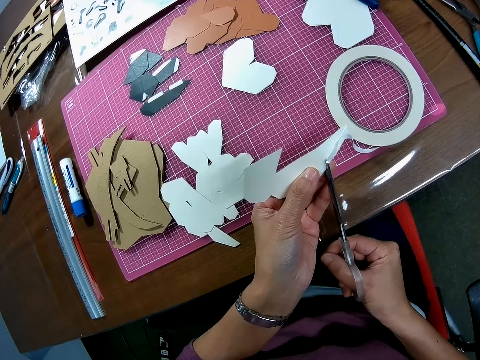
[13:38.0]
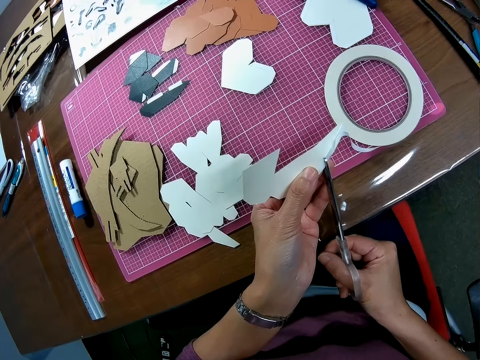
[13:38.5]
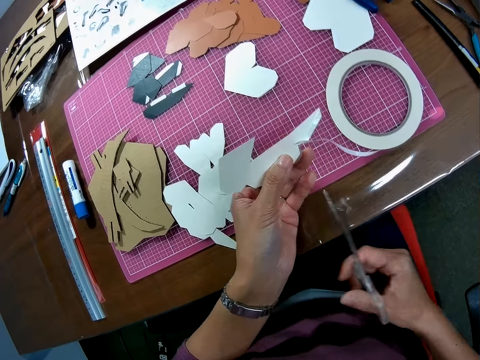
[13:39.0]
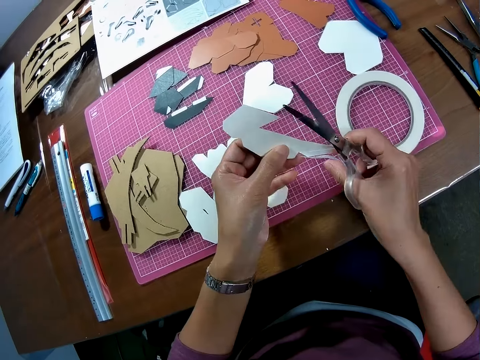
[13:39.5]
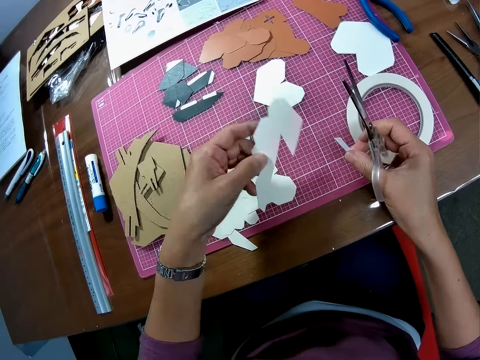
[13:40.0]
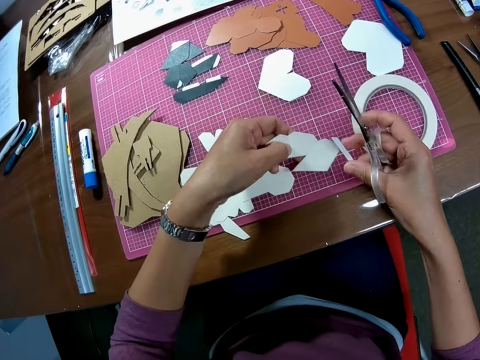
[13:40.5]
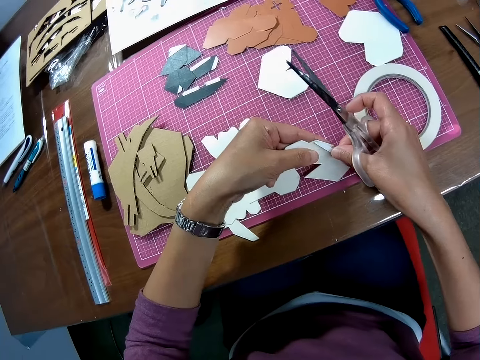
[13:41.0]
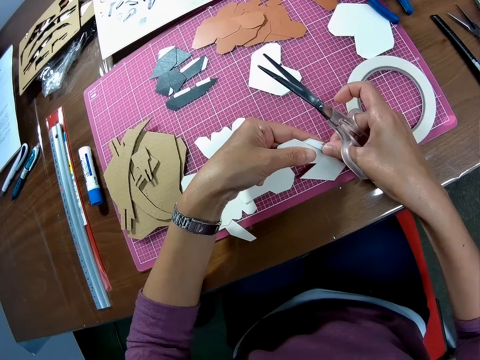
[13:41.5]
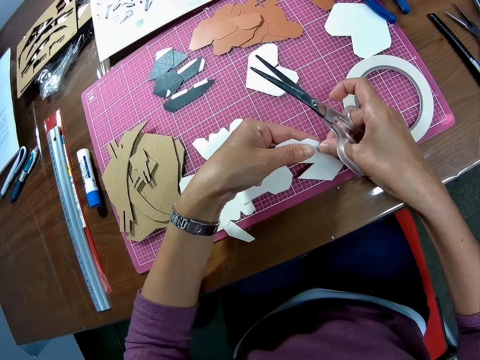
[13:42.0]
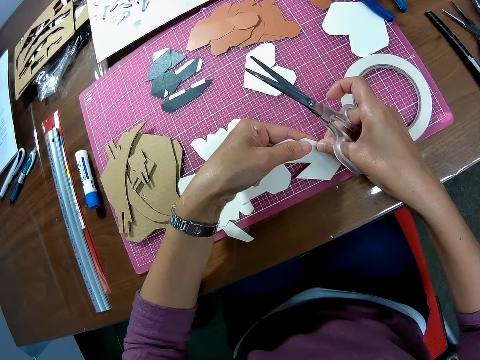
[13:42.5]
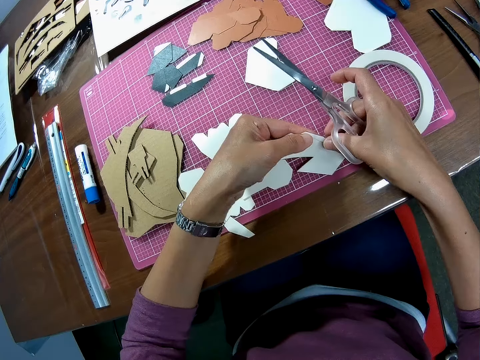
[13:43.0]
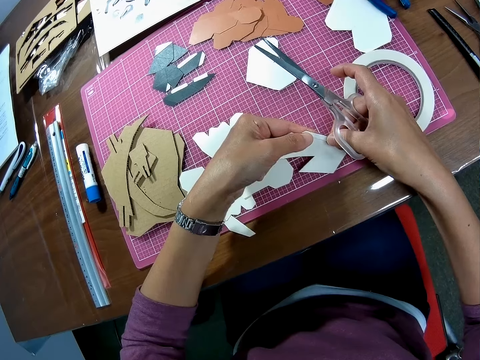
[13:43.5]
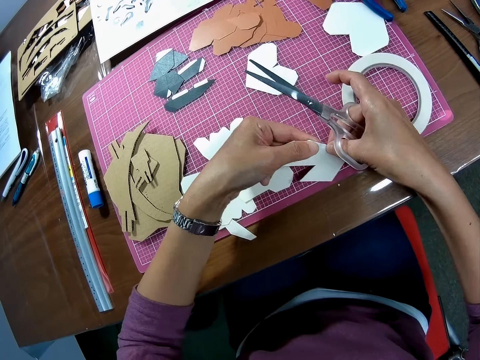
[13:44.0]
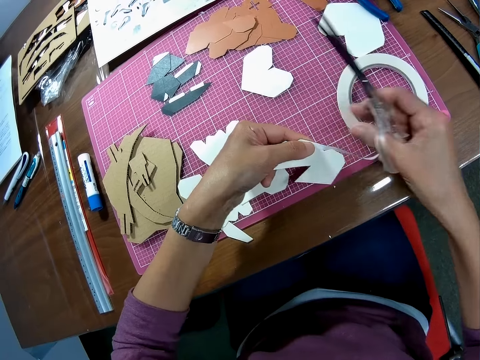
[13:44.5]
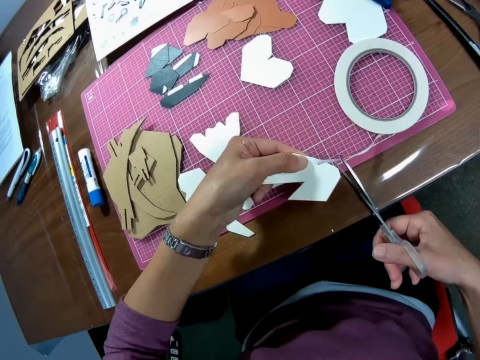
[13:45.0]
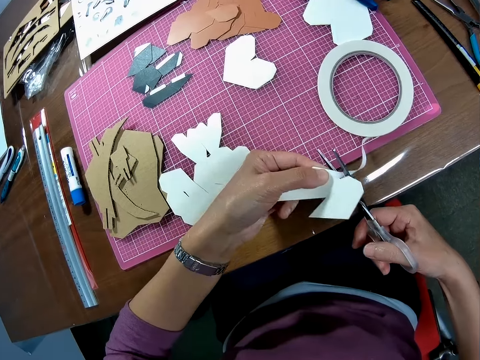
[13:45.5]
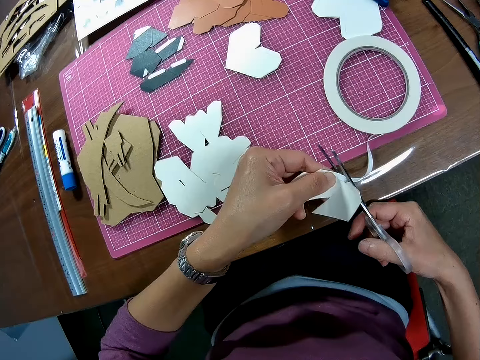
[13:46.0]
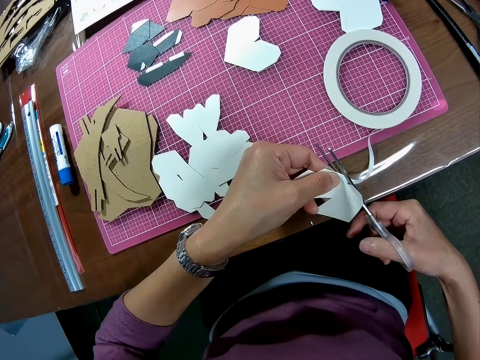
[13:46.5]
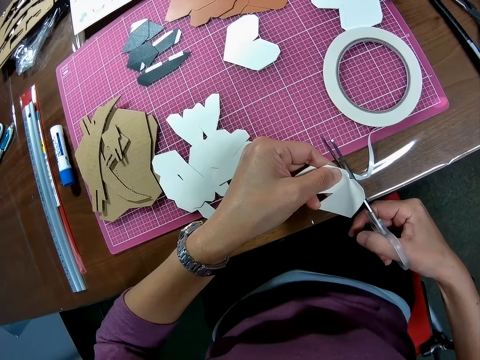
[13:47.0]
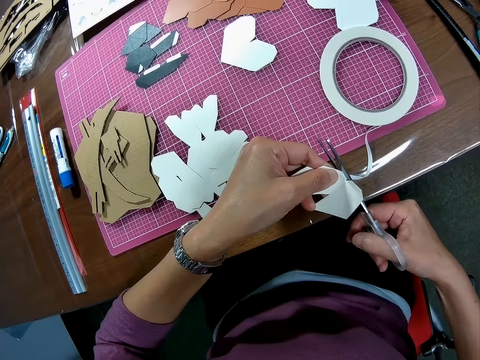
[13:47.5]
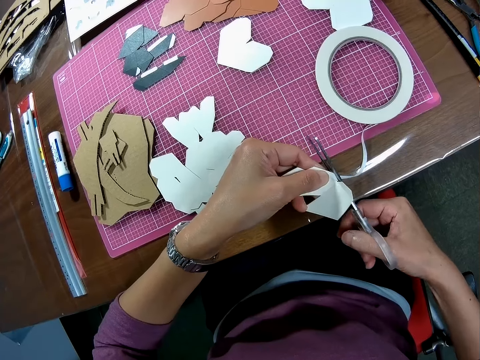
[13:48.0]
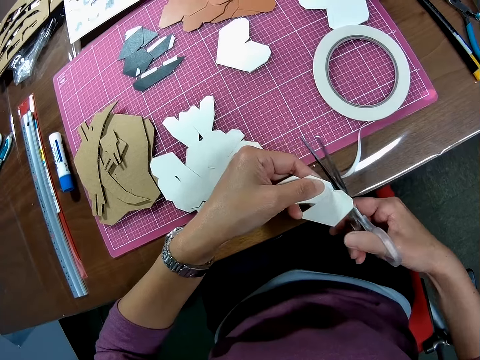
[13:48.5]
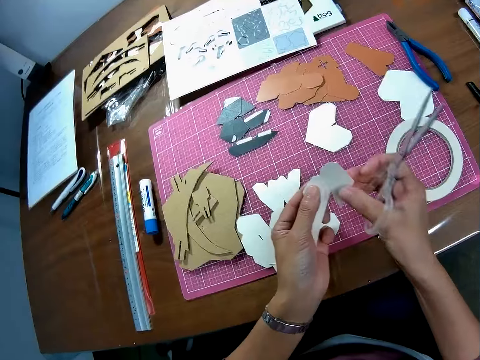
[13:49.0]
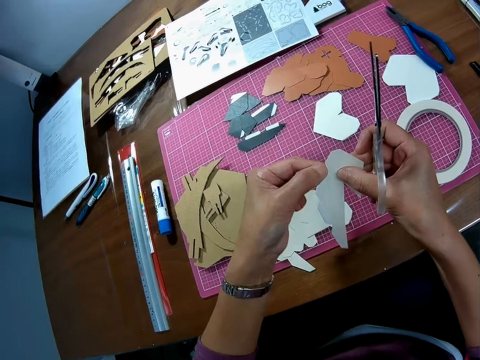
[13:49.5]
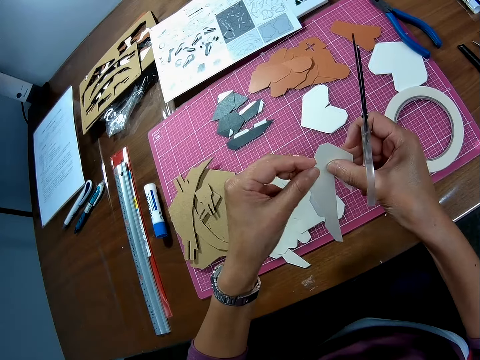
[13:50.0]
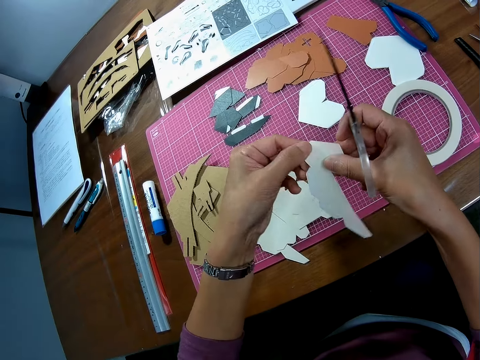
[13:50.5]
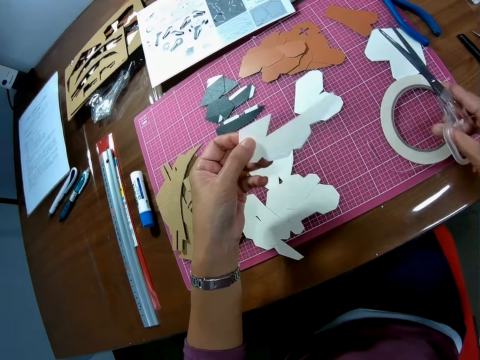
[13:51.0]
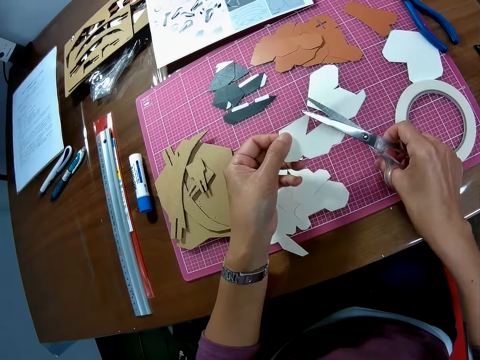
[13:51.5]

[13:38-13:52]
The camera wearer picks up the tape on the mat with the right hand. They wrap the tape on the edges of the papers. They remove his right hand from the tape. They cut the masking tape with a pair of scissors. They hold the piece of manila paper with her hands.

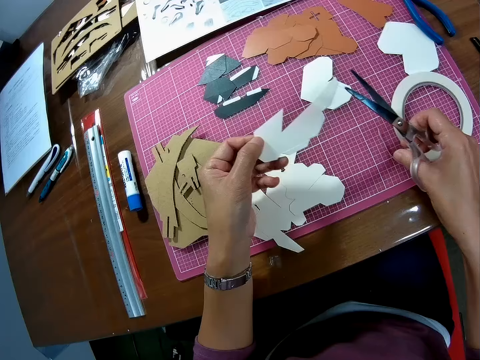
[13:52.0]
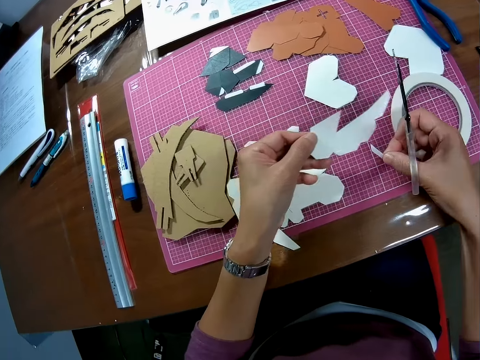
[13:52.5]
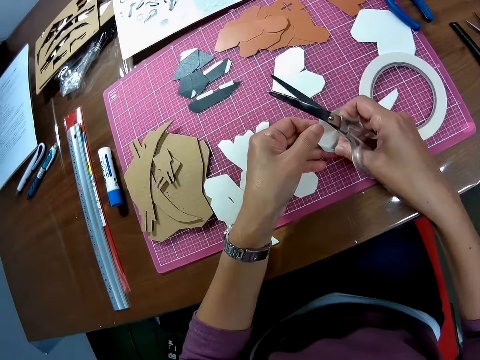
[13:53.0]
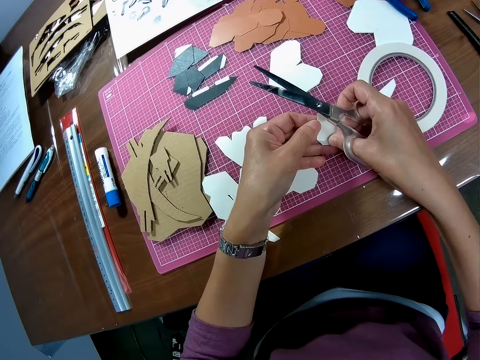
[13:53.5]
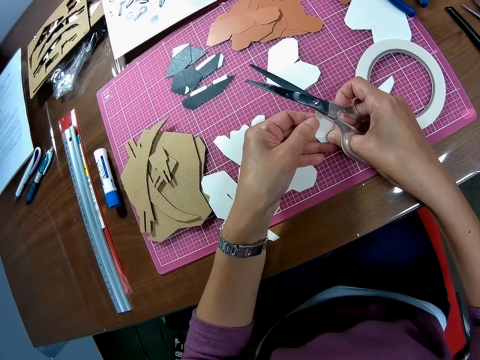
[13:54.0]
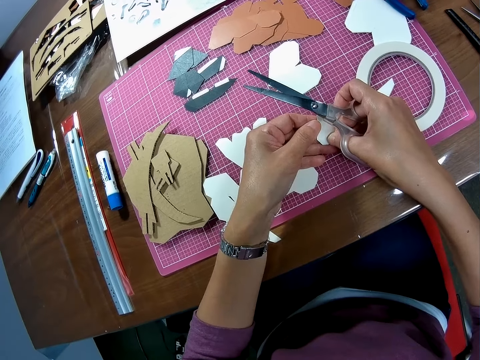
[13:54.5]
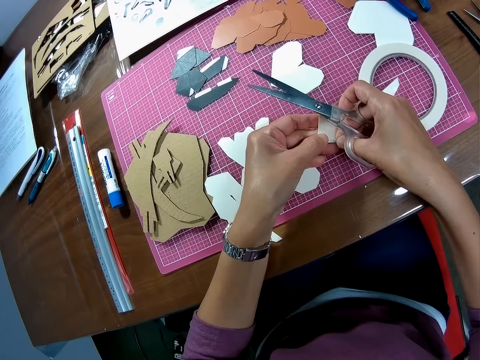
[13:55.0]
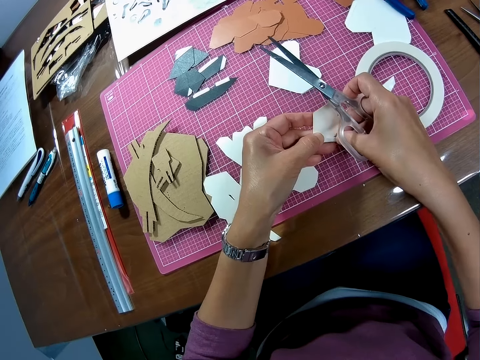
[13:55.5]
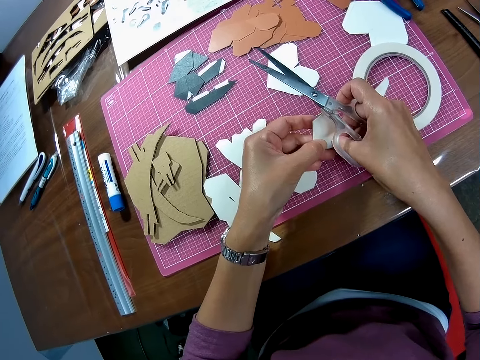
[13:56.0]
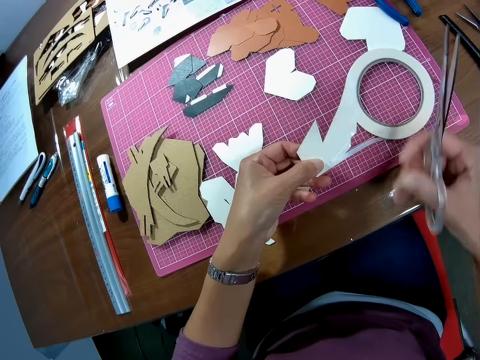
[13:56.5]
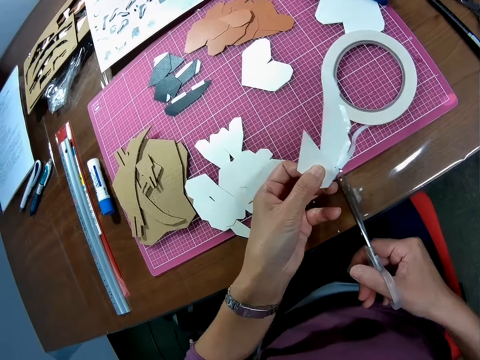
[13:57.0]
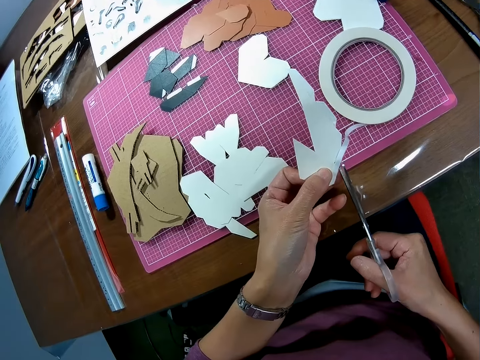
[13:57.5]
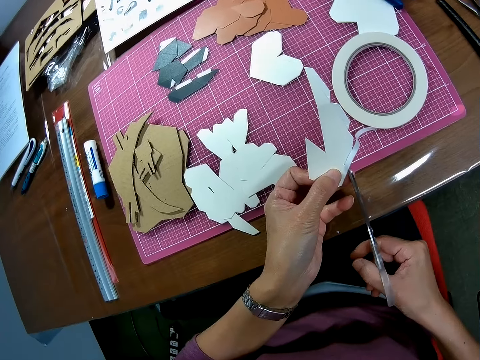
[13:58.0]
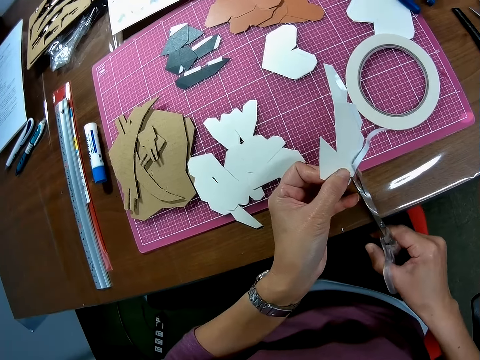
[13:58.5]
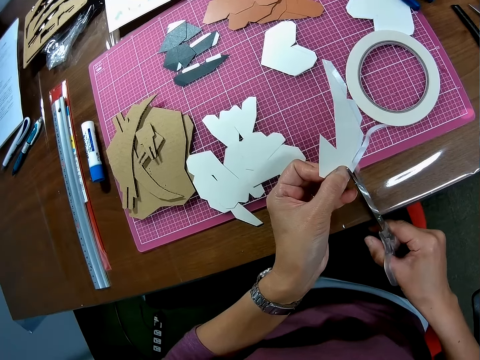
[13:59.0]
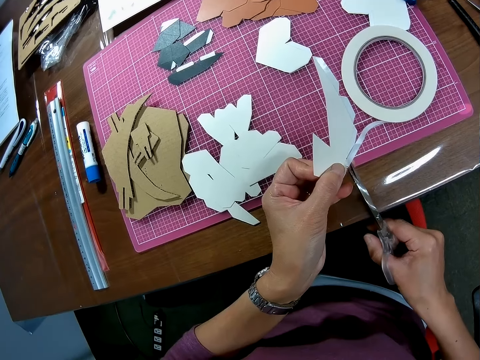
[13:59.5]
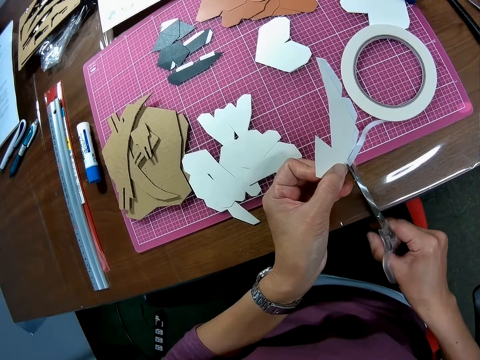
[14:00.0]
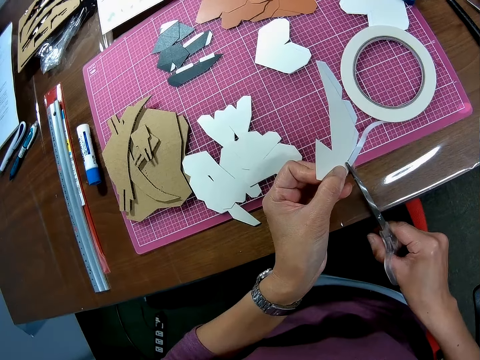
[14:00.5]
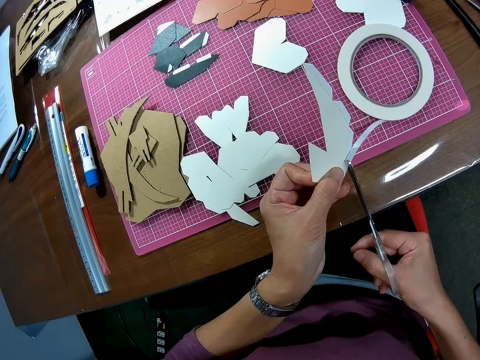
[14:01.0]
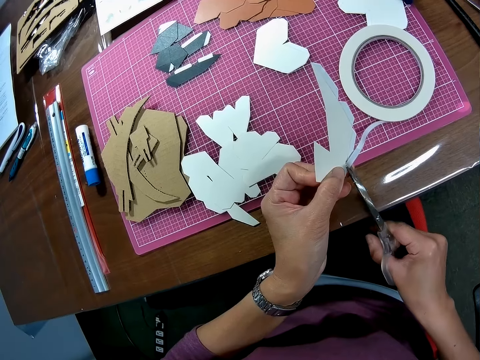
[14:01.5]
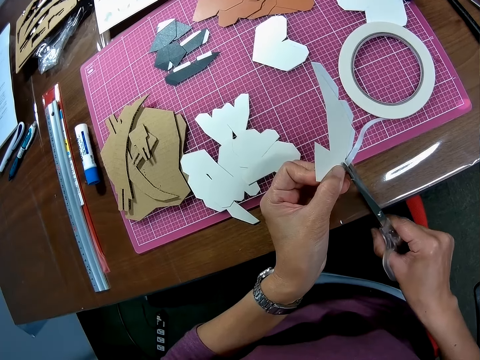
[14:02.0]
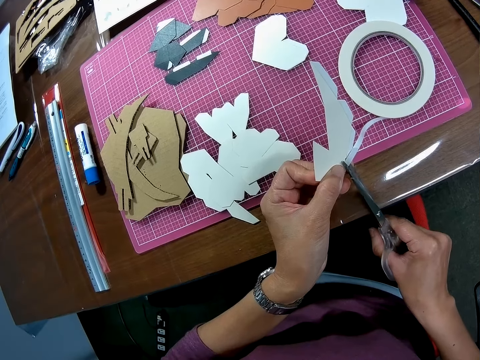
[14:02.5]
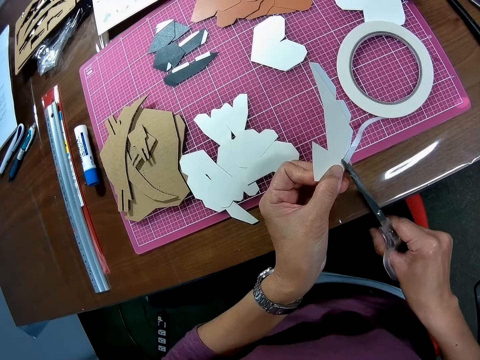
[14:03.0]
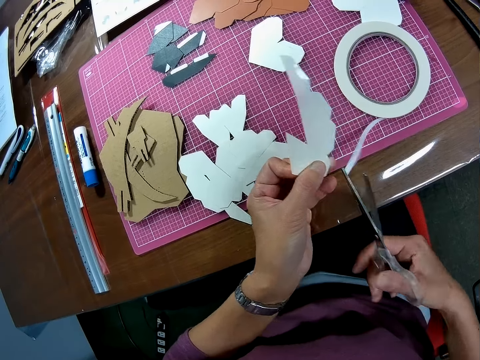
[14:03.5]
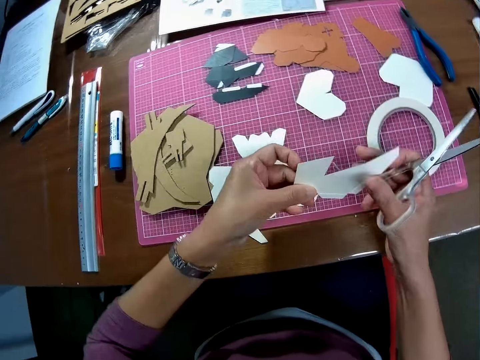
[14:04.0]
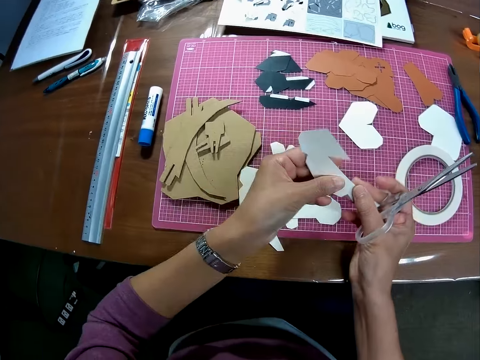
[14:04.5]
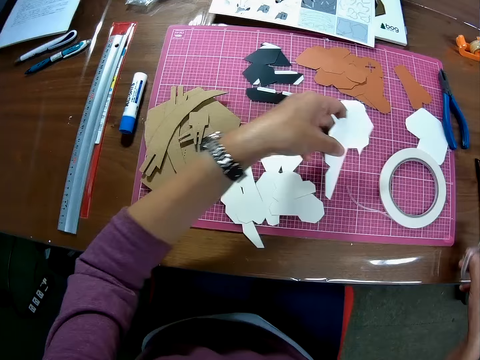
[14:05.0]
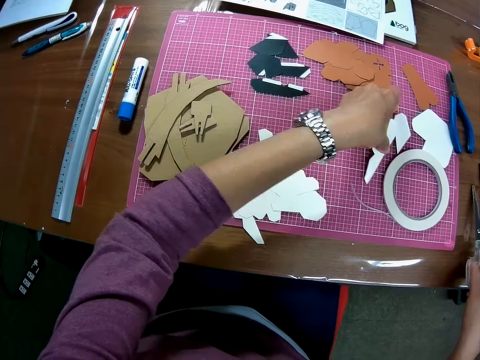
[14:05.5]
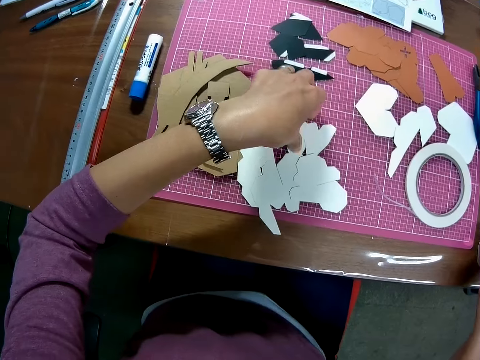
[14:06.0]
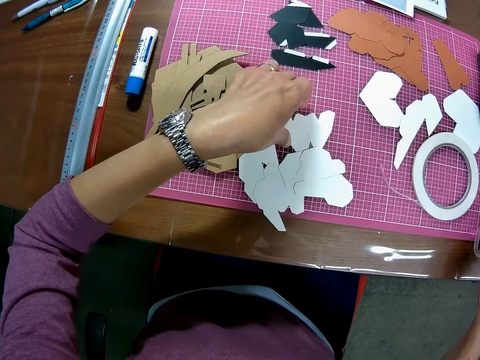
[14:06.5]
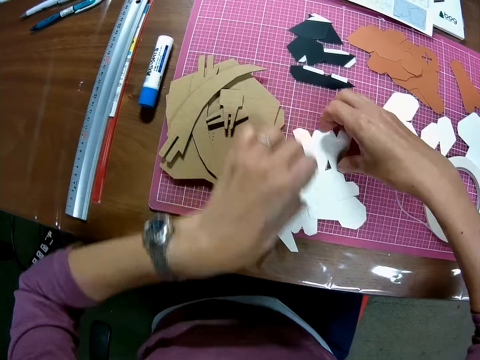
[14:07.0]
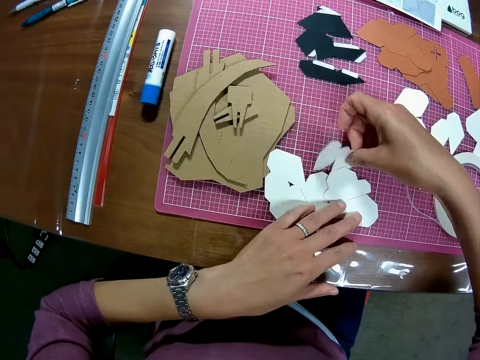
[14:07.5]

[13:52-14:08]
The camera wearer picks up the masking tape on the table. They put the masking tape on the piece of manila paper or wooden mechanical model. They cut the masking tape with a pair of scissors. They hold the piece of manila paper. They drop the piece of wooden mechanical model on the cutting mat. They drop the pair of scissors on the table. They pick up another wooden mechanical model from the cutting mat.
